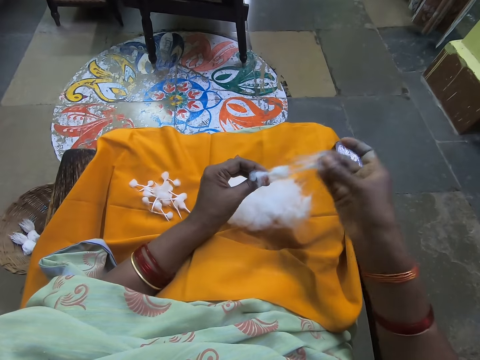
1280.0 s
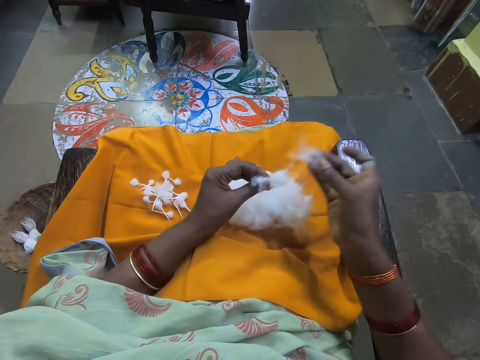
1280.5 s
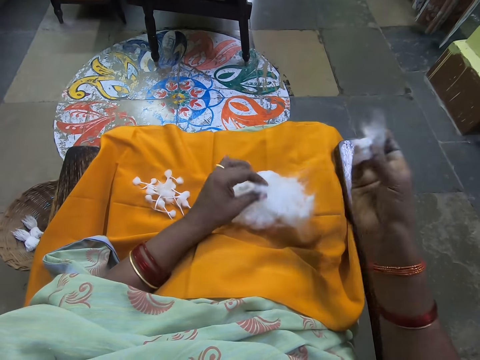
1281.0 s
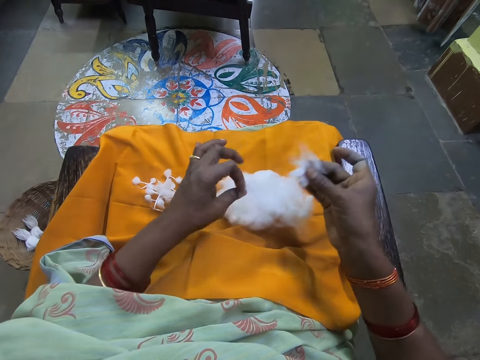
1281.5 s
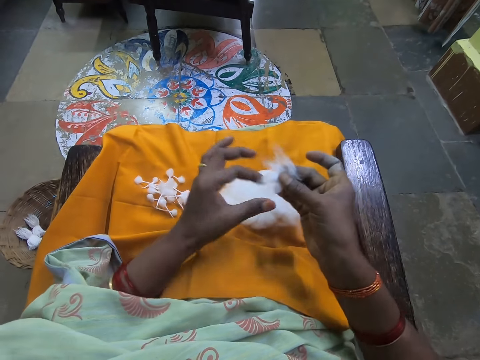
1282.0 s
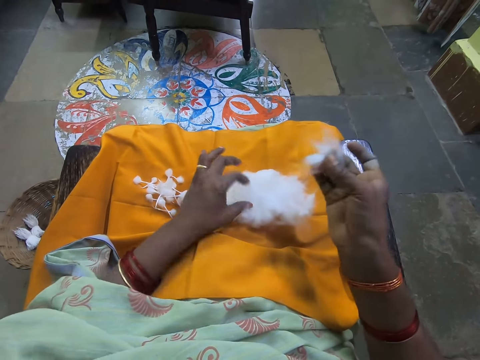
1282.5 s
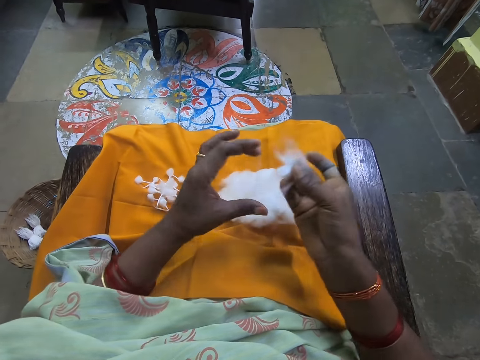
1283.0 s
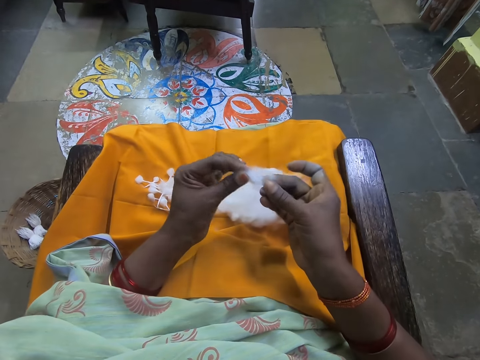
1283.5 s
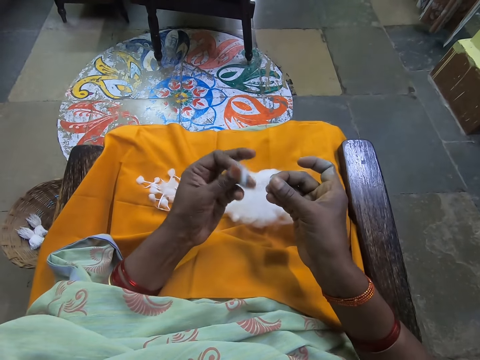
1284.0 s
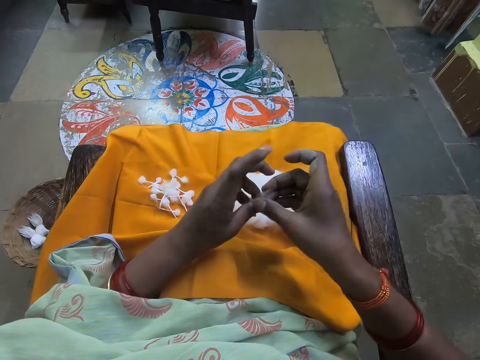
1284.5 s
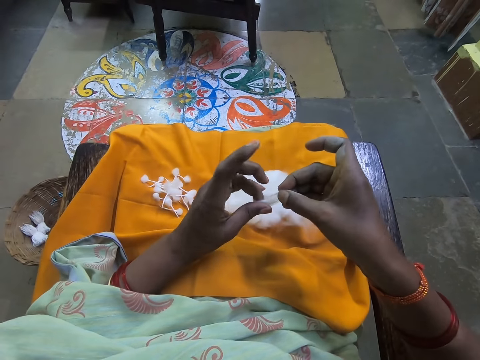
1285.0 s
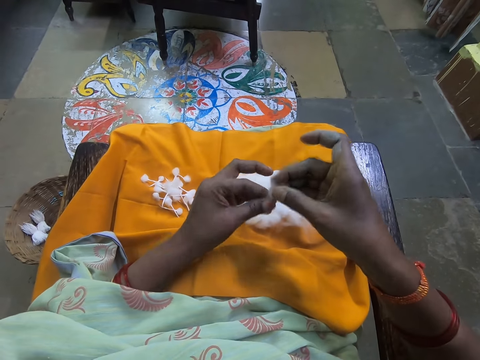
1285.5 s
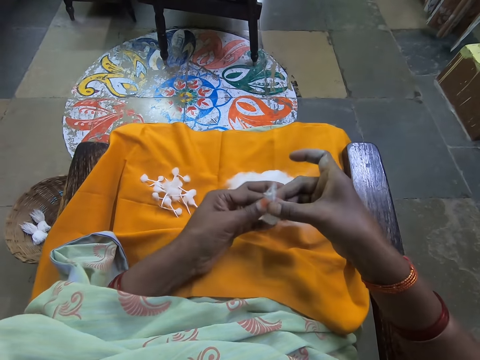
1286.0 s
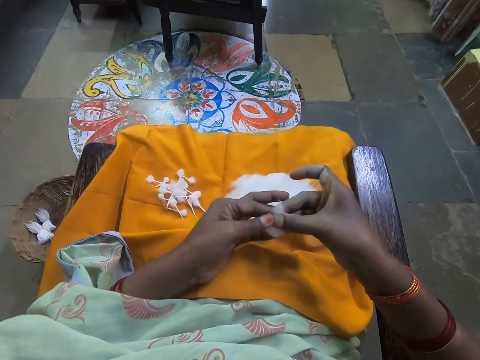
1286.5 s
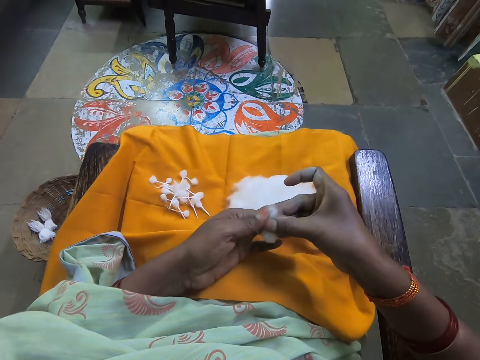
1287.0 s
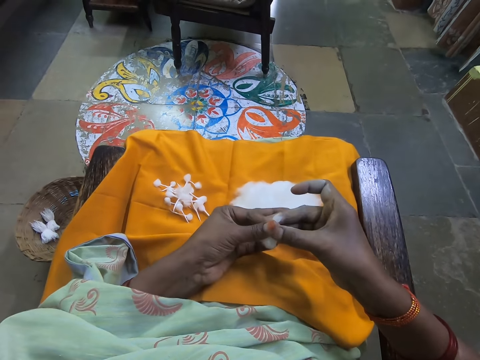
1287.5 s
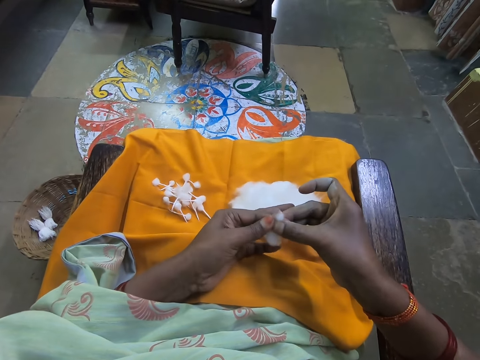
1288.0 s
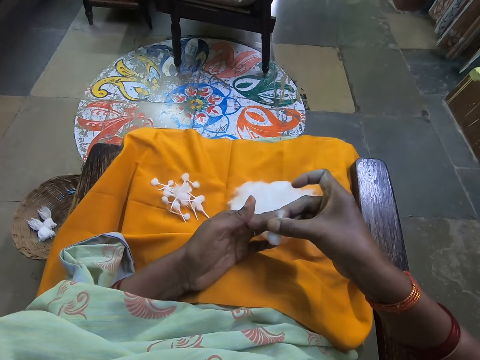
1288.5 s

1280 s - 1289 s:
The camera wearer separates cotton from cotton. She places the cotton wool on her laps with her left hand. She picks some cotton wool from the cotton wool in her right hand with her left hand. She places the cotton wool on her laps with her left hand. She rolls the cotton wool with both hands. She holds the cotton with both hands. She folds the cotton with both hands. She rolls the cotton with her hands.

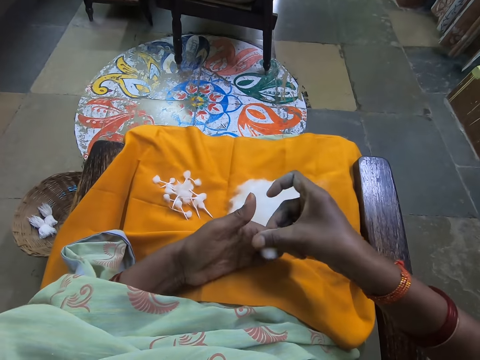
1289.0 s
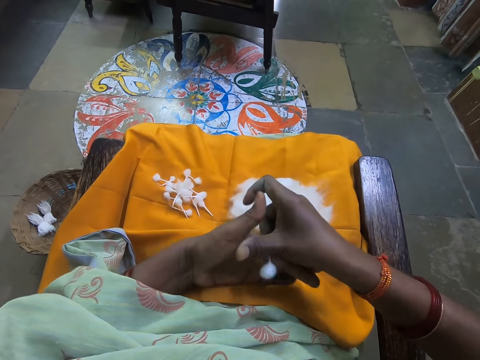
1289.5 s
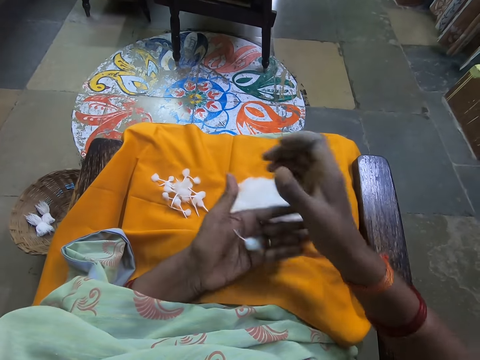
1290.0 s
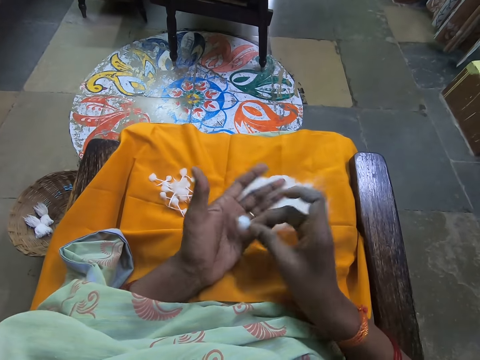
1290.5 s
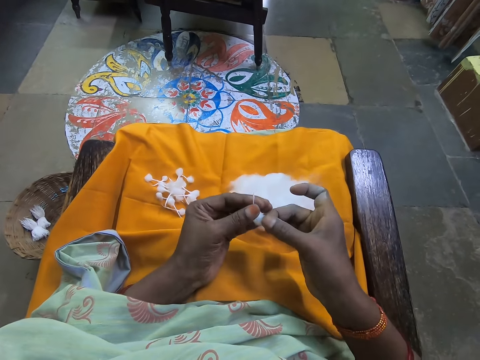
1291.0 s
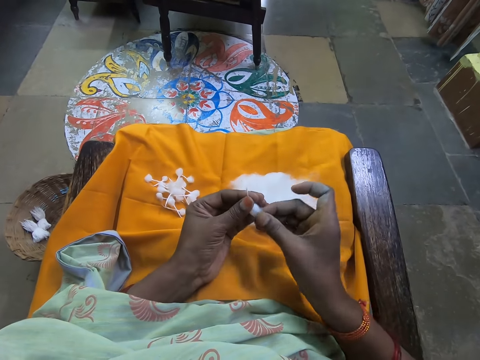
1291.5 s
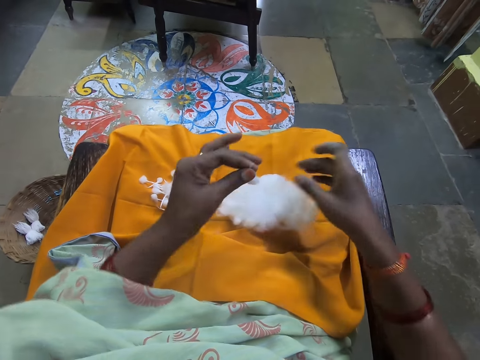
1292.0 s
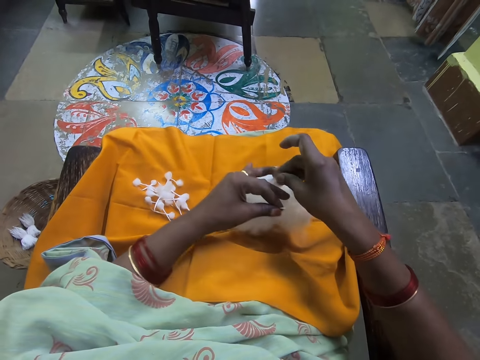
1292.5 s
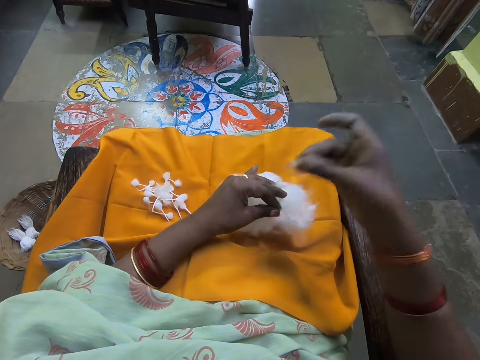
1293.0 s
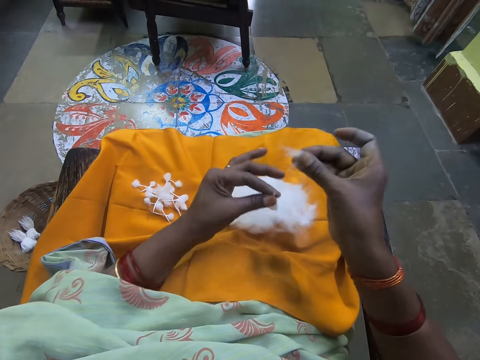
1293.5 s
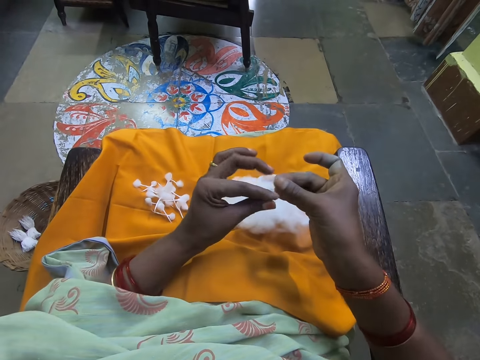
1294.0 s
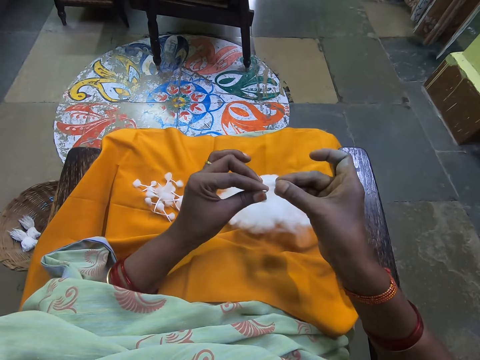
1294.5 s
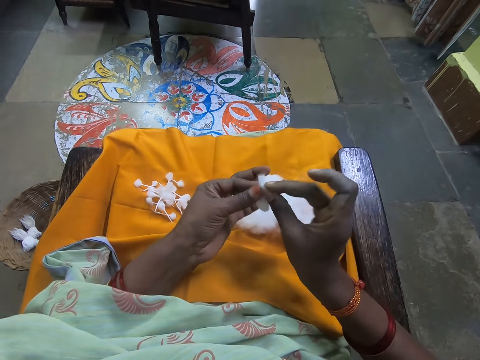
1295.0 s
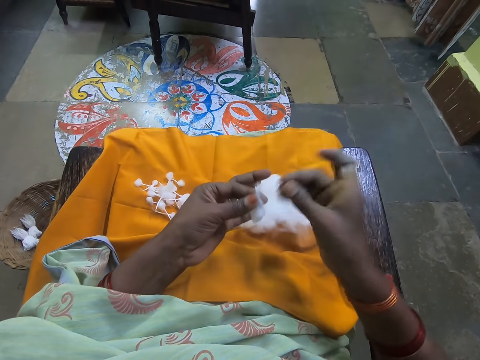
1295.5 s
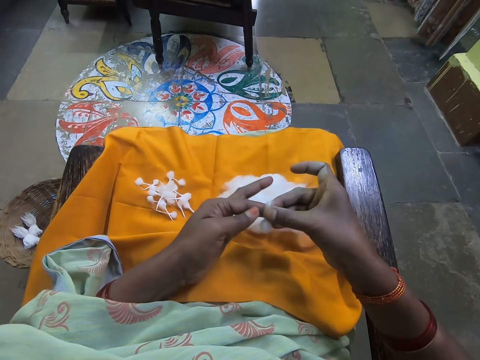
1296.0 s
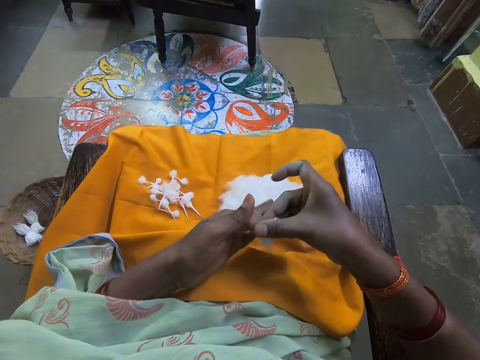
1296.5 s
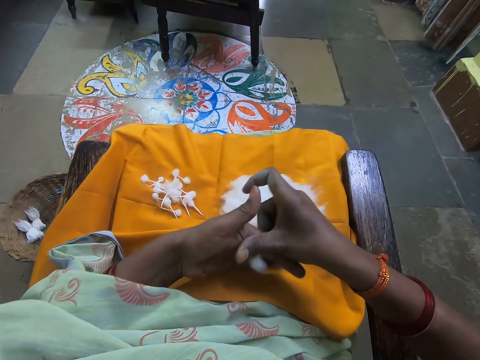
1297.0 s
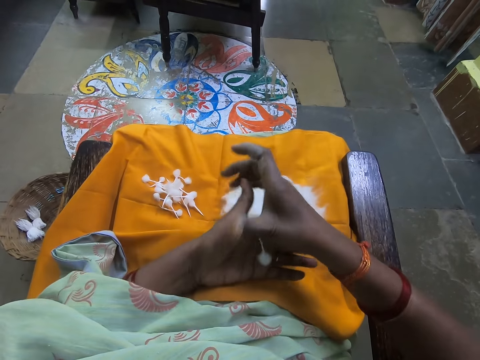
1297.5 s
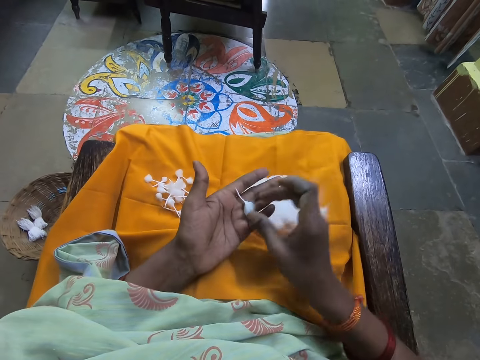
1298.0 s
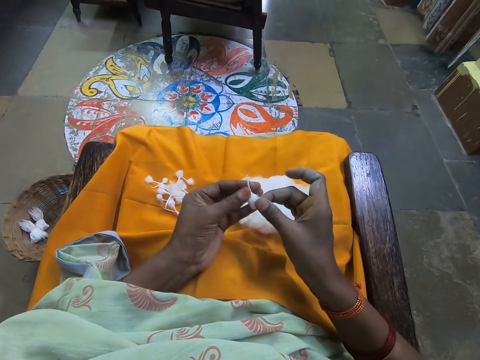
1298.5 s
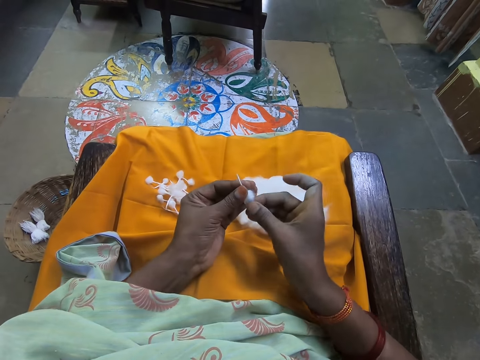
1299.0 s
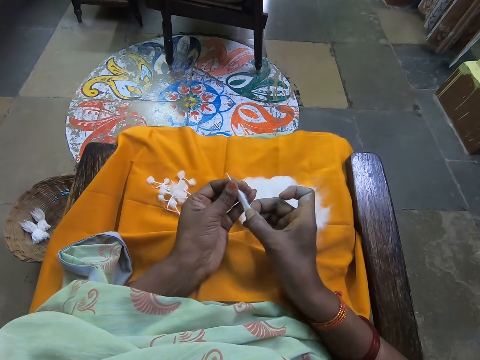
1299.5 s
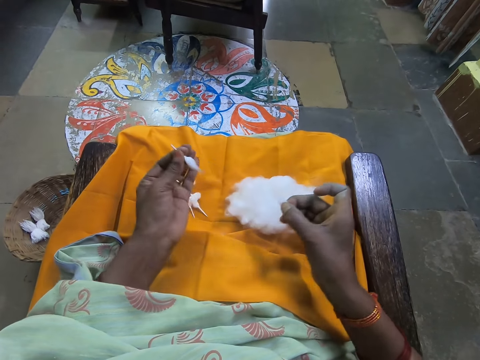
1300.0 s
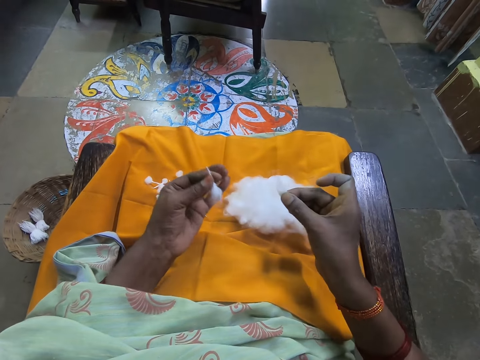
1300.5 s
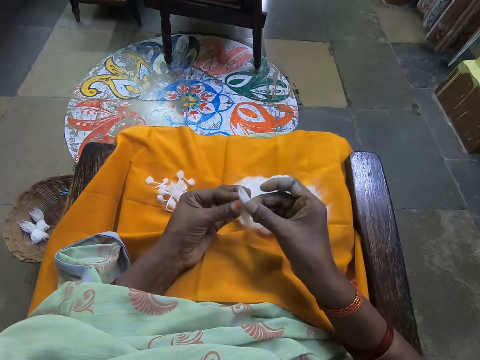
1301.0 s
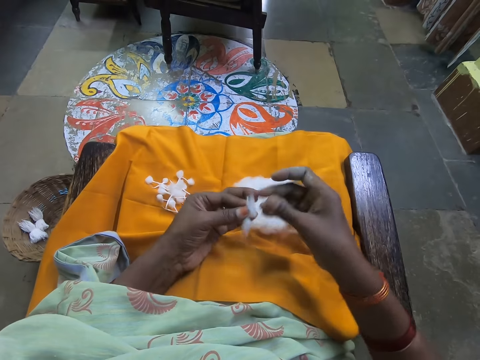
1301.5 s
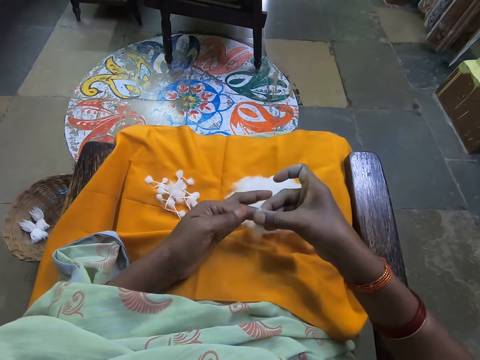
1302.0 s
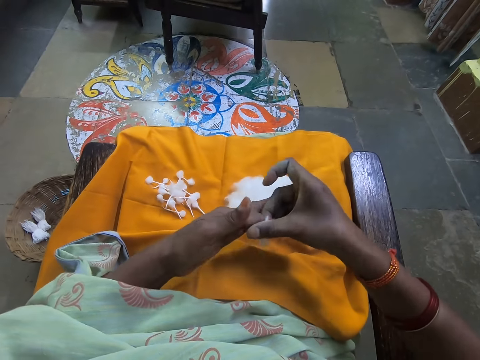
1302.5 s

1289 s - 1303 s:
The camera wearer adjusts the cotton wool with both hands. She places the cotton on the other hand. She places her left hand on the ball of cotton wool on her laps. She pinches the cotton with her hands. She picks some cotton wool from the ball of cotton wool on her laps with her right hand. She adjusts the cotton wool with both hands. She rolls the cotton wool in her right hand with the cotton wool in her left hand. She places cotton on cotton. She adjusts the cotton wool with both hands. She places the cotton on the other hand. She picks some cotton wool from the cotton wool in her left hand with her right hand. She rolls the cotton wool in her right hand with the cotton wool in her left hand into a cotton wick. She places cotton on cotton.

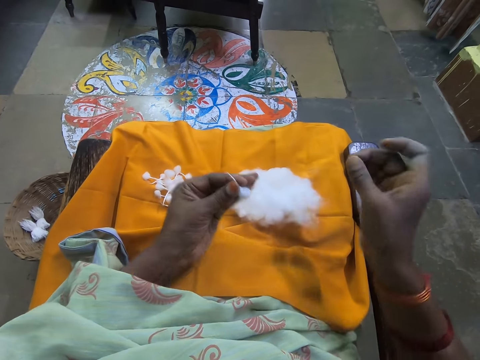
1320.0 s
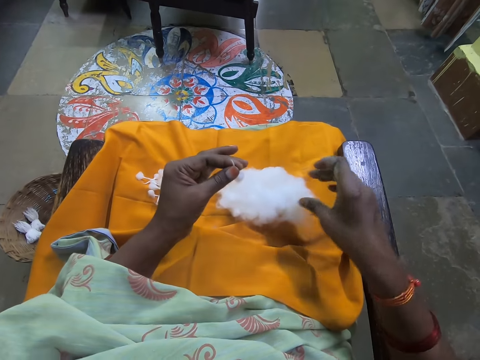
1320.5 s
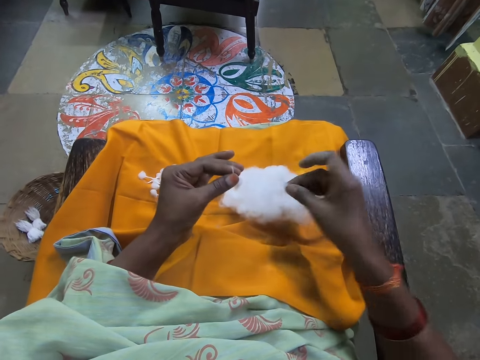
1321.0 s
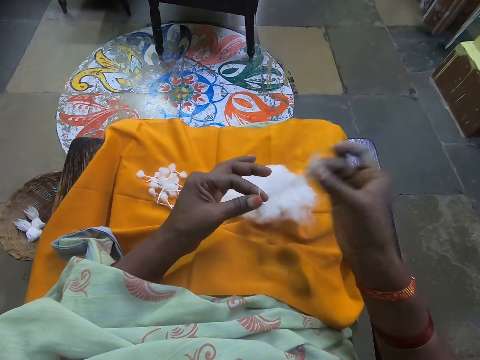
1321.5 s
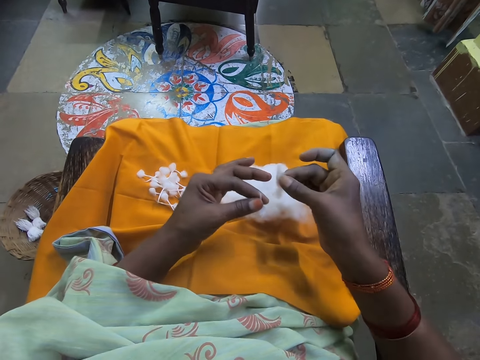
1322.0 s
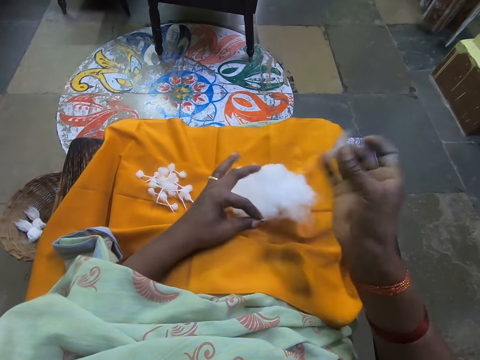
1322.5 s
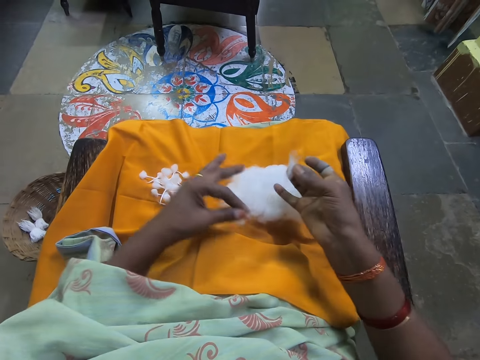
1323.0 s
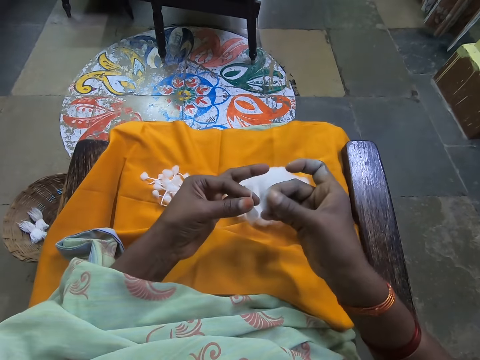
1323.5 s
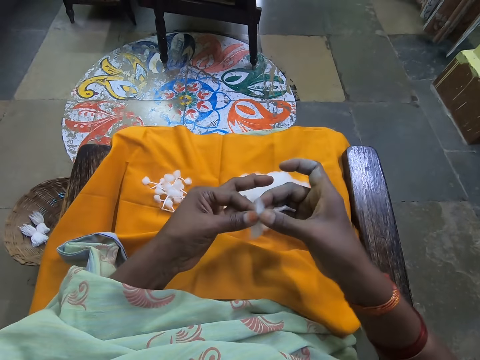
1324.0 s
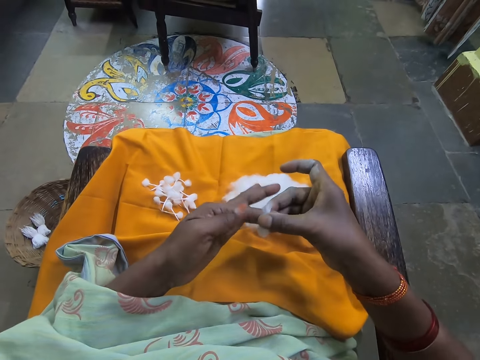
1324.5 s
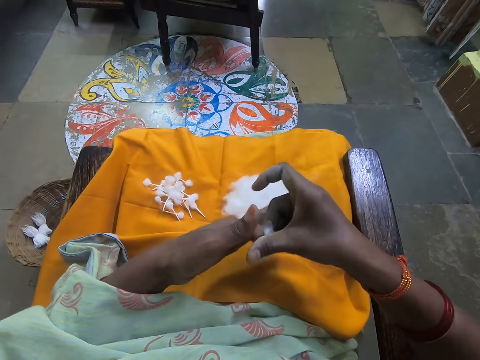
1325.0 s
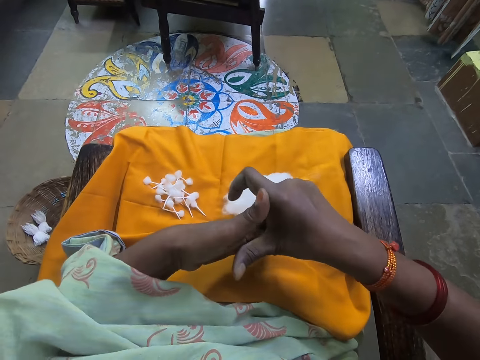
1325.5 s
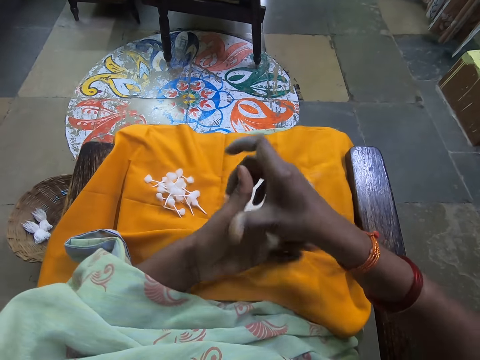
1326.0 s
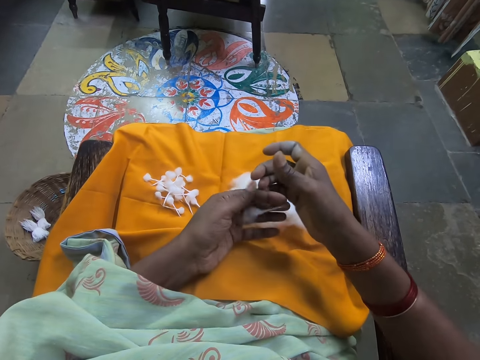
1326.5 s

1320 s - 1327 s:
The camera wearer pinches the cotton with her hands. She picks some cotton wool from the ball of cotton wool on her laps with her right hand. She picks some cotton wool from the cotton wool in her right hand with her left hand. She places the cotton wool in her left hand on her laps with her right hand. She rolls the cotton wool in her right hand with the cotton wool in her left hand into a cotton wick. She places cotton on cotton.
